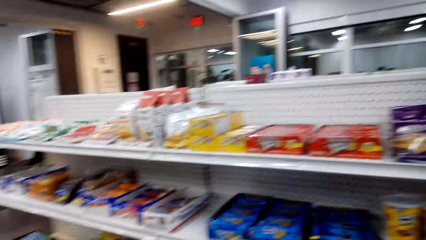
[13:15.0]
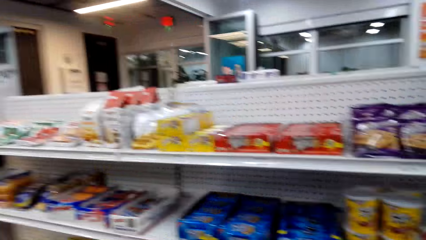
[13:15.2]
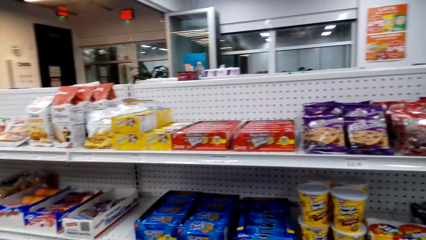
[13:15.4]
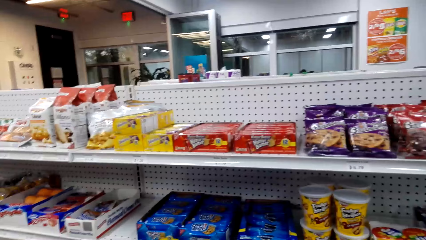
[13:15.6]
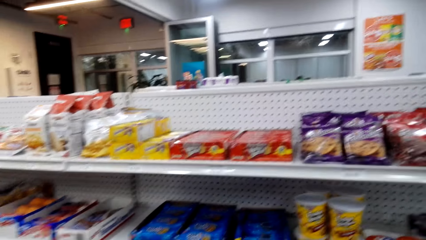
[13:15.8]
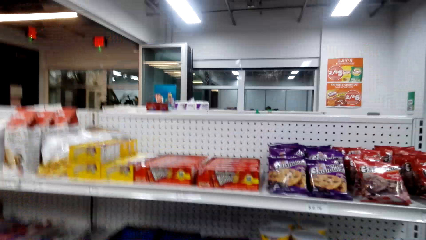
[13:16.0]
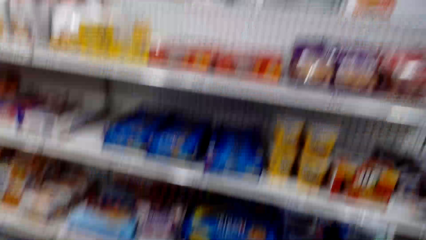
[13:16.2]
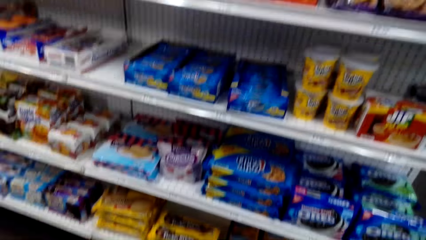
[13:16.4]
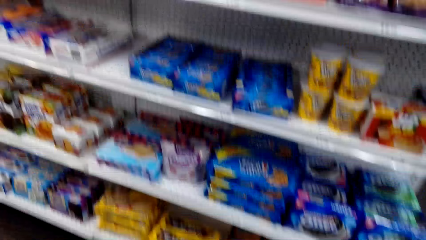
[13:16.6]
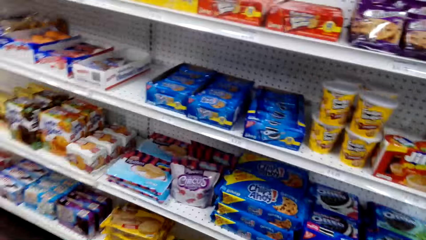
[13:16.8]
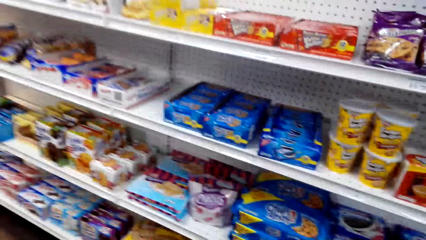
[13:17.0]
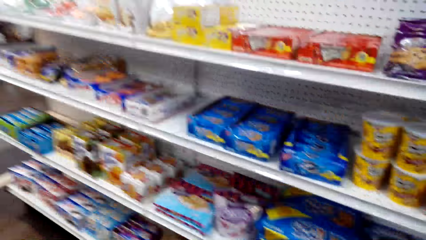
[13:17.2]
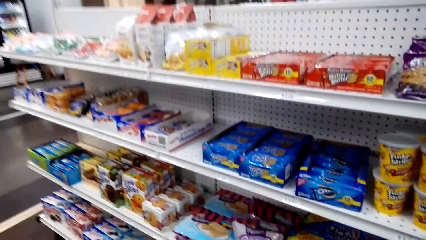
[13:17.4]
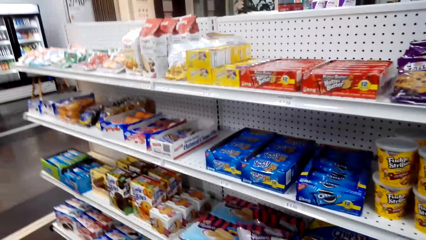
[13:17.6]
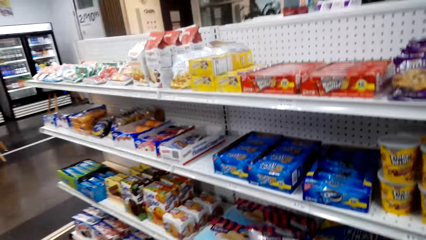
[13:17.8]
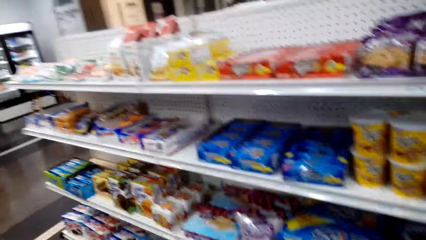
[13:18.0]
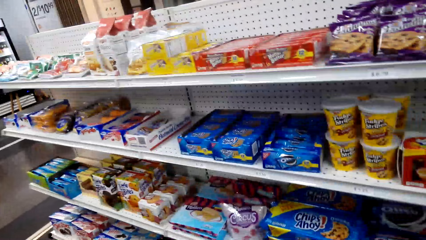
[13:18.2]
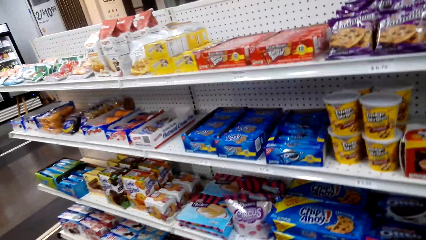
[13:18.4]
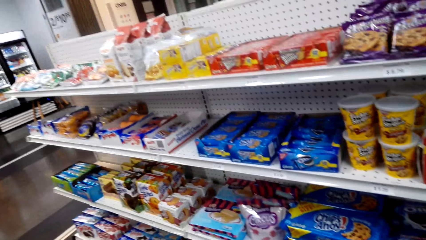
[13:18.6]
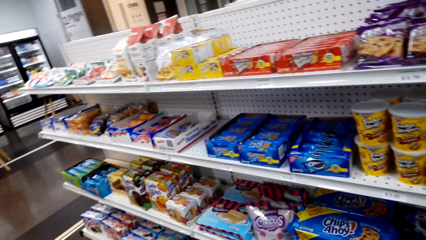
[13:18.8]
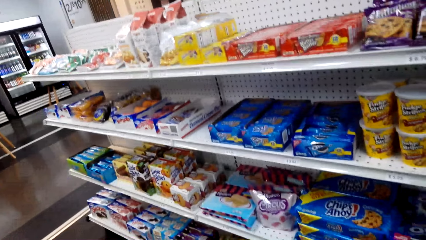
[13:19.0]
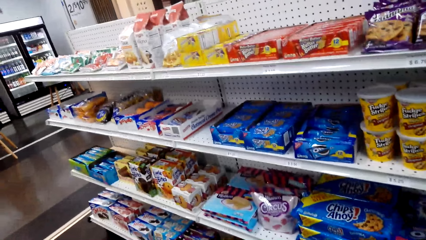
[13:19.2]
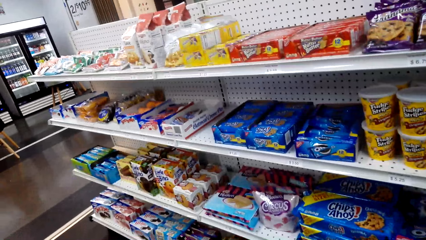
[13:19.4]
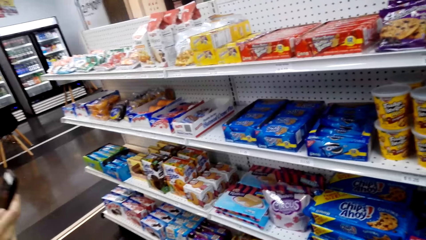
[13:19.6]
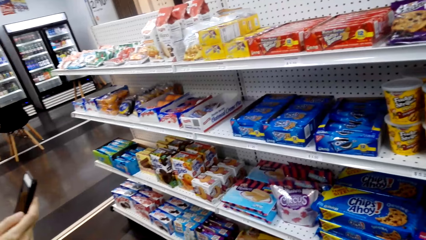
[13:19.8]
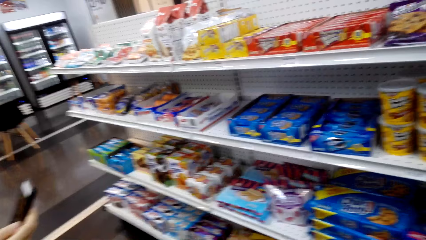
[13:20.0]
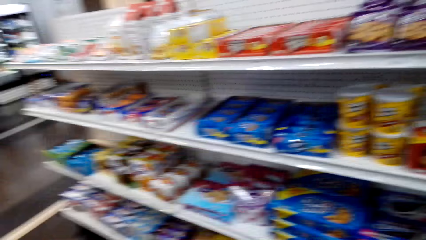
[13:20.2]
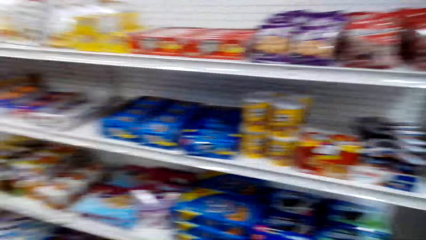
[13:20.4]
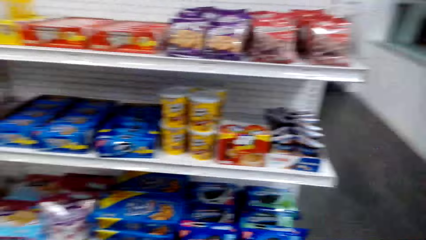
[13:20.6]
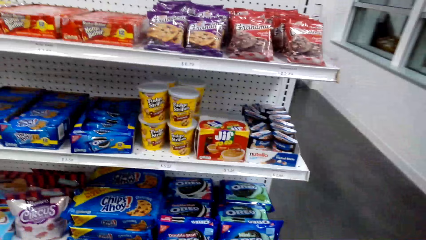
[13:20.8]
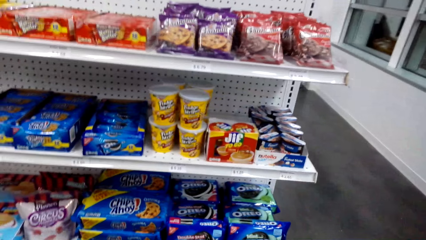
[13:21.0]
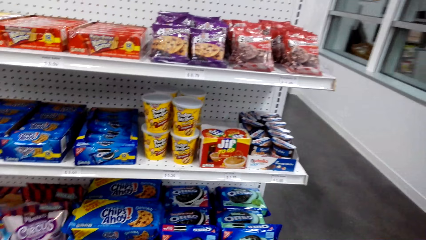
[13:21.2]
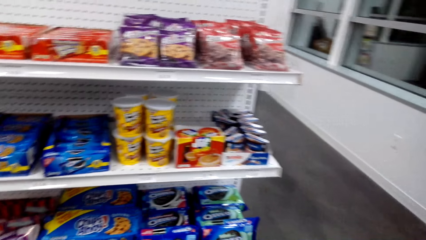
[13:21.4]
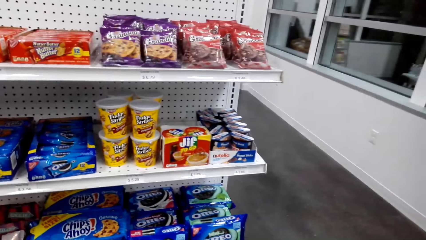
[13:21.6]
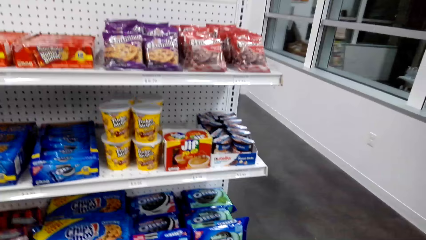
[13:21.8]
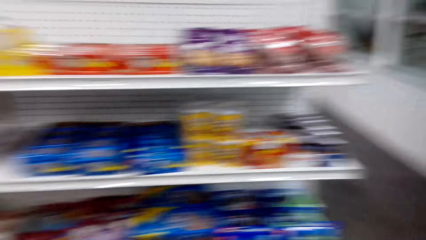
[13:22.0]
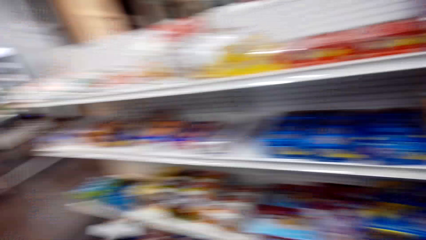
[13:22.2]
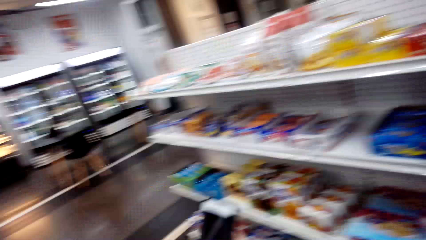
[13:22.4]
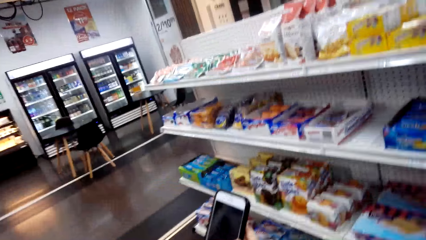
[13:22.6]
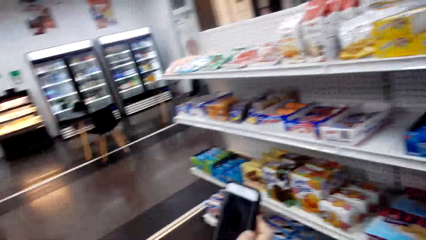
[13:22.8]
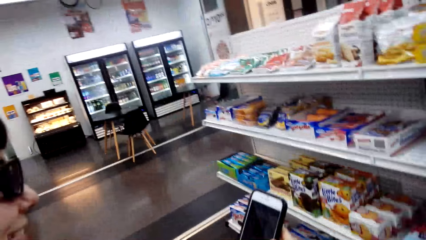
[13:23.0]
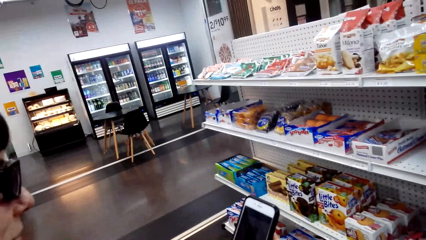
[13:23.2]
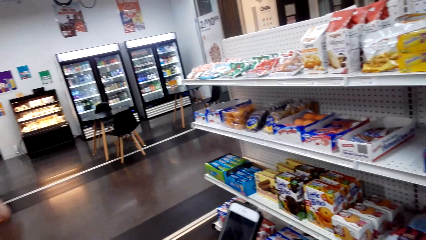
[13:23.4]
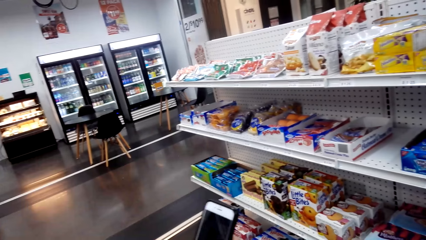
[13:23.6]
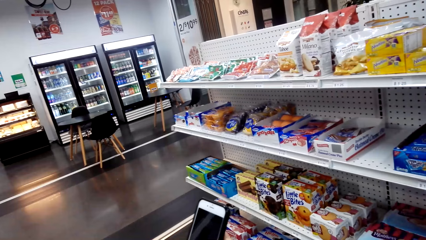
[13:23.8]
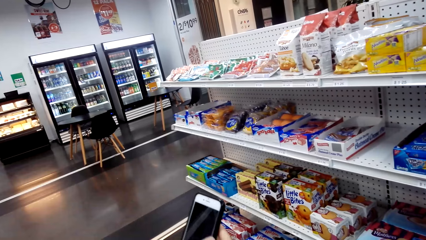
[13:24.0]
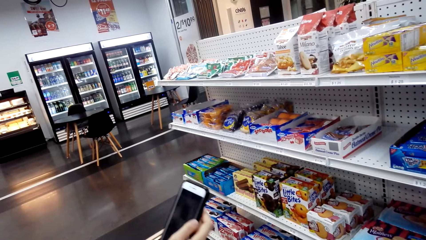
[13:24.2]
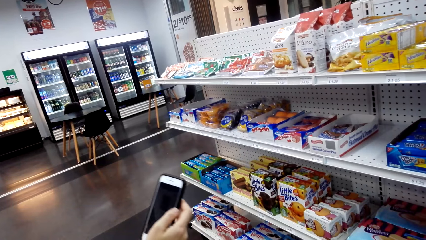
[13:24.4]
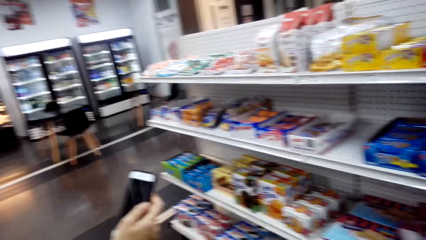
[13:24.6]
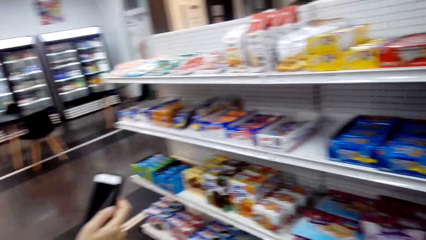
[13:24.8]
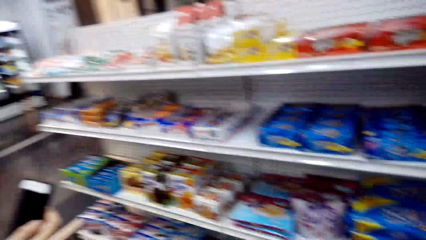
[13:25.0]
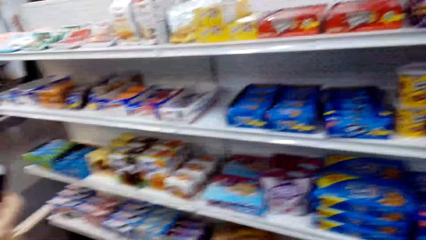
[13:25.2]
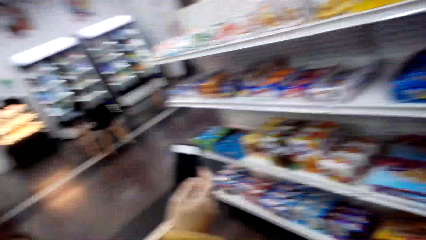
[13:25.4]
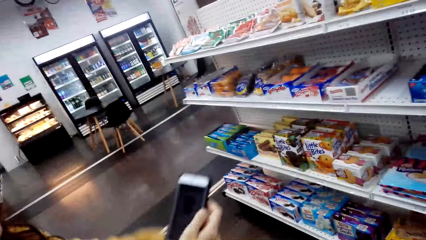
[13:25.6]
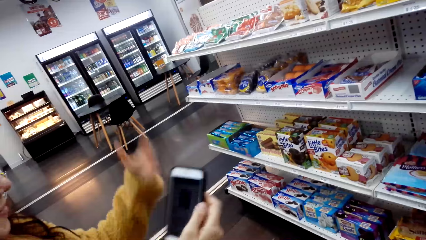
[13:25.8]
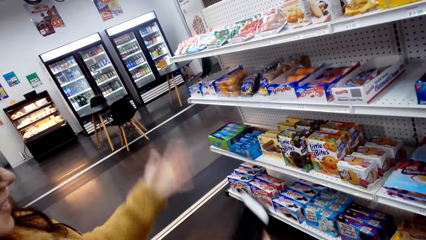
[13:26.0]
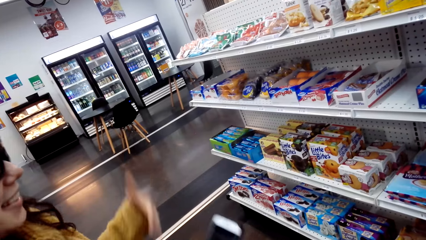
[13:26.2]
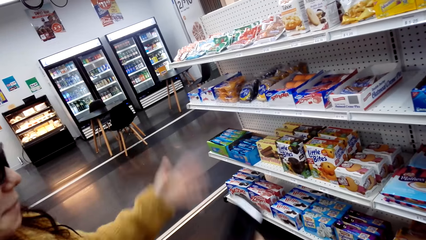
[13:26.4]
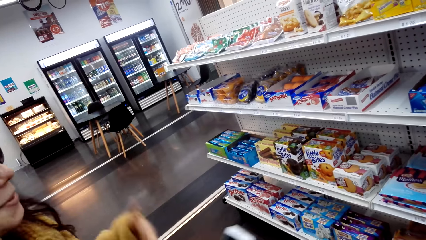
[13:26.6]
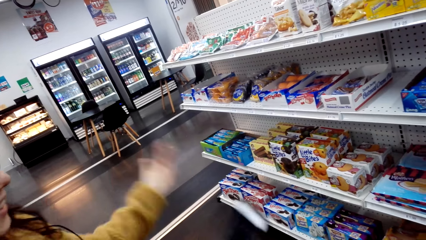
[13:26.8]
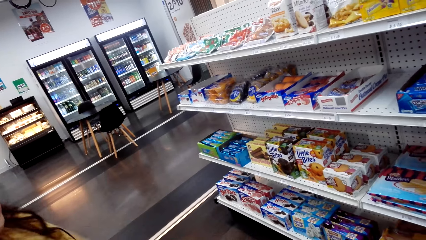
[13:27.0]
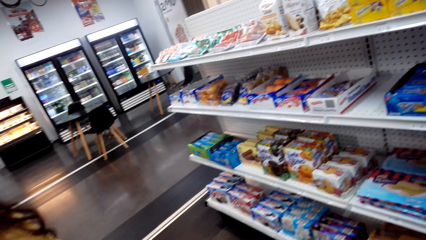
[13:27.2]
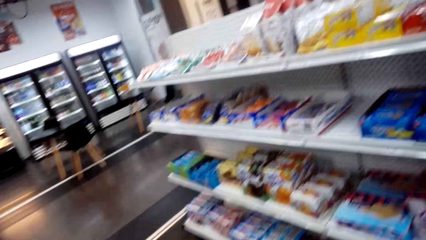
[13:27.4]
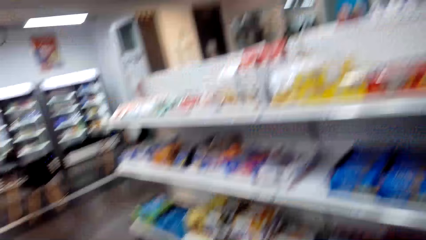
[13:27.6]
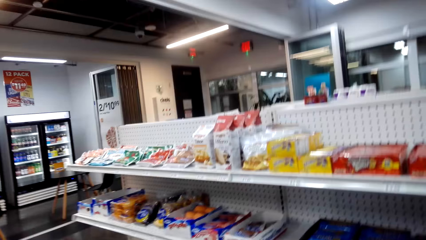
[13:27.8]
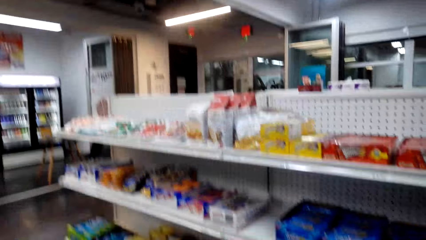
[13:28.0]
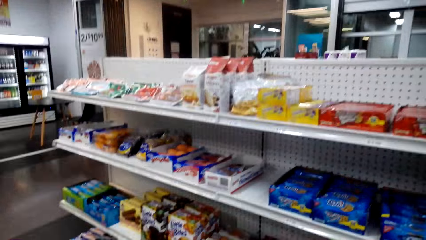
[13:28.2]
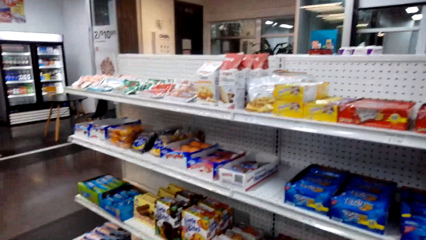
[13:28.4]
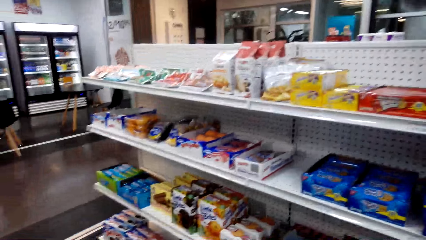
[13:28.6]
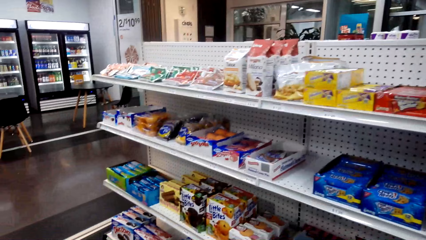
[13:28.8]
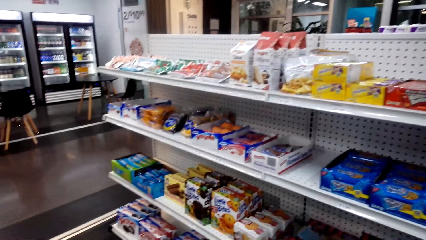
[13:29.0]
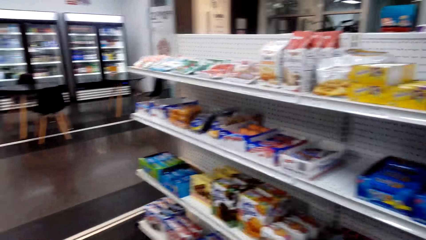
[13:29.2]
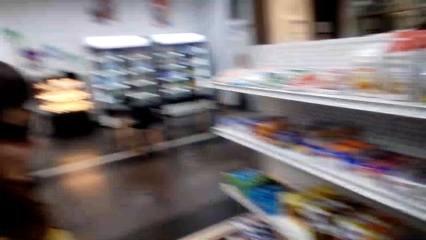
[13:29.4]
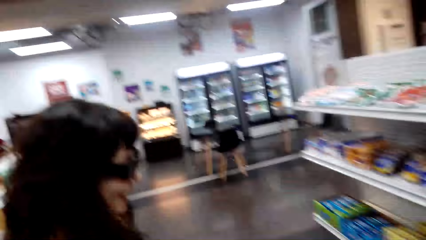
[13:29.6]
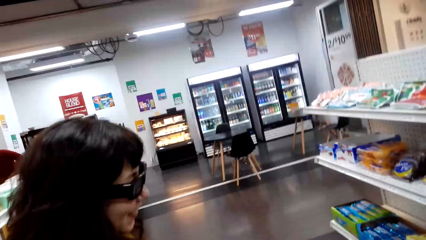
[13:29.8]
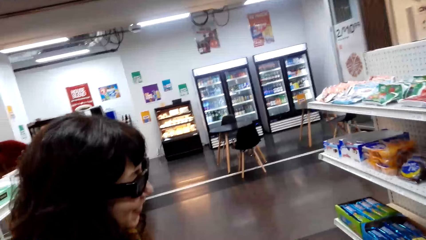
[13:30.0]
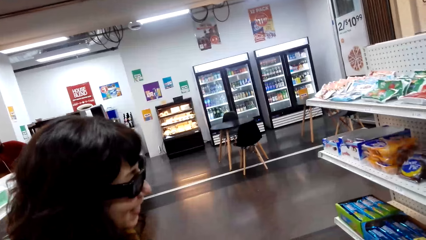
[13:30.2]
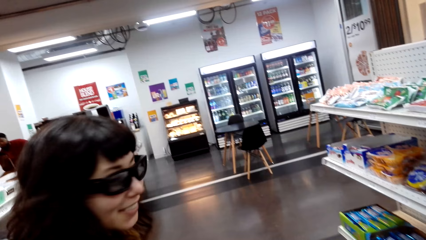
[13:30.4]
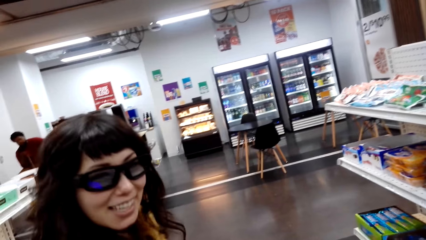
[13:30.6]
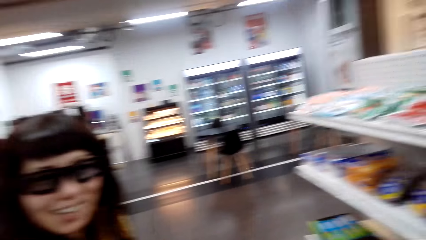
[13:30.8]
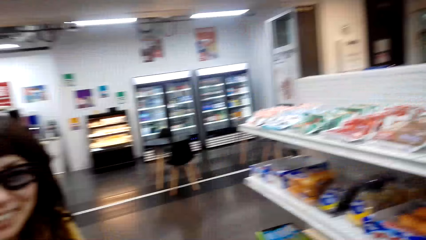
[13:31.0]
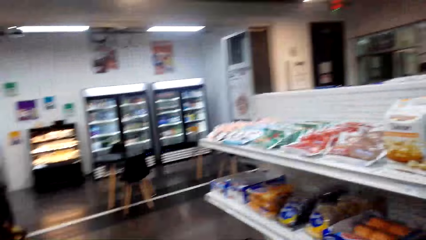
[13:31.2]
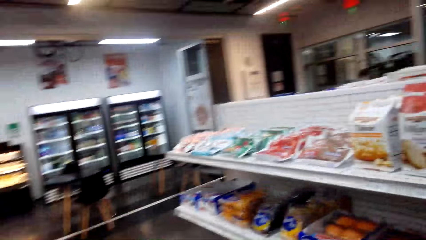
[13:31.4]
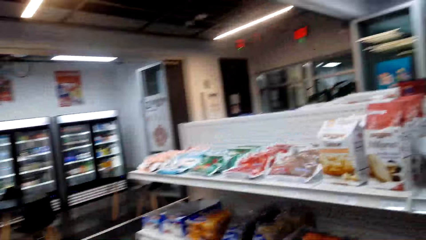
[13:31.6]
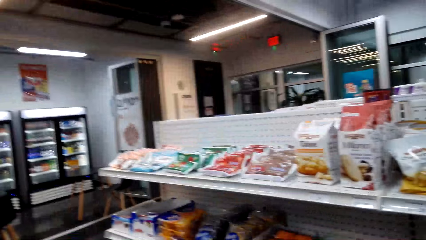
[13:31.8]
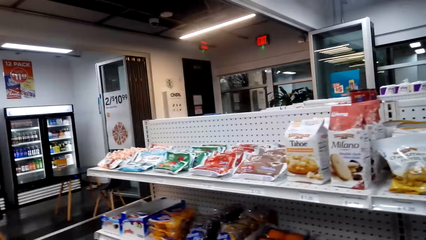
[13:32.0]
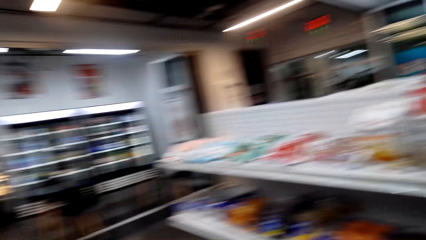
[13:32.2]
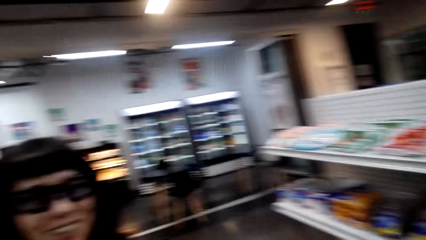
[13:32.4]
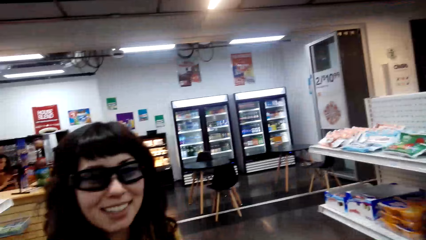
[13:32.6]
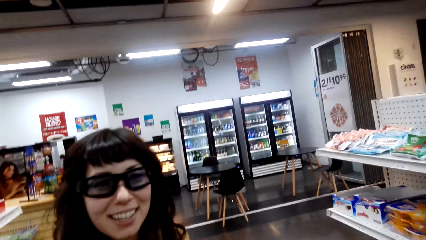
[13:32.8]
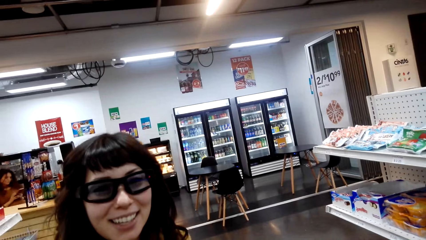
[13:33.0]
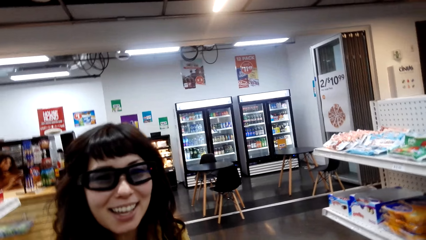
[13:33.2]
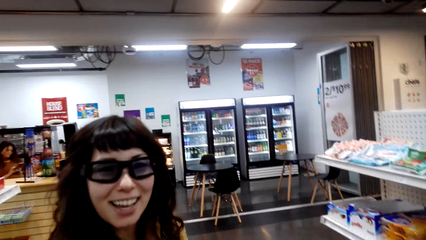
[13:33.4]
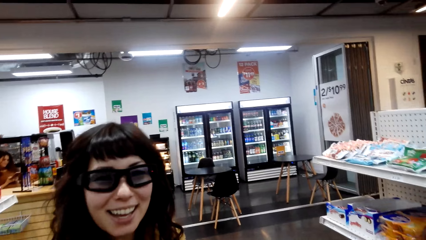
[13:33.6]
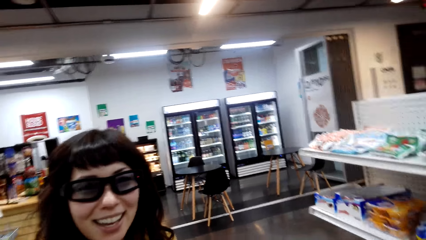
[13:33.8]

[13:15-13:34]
The camera wearer laughs. They interact with a person. The person interacts with the camera wearer, operates the phone, and swings hands. The camera wearer interacts with the person. The person smiles and looks at the camera wearer. The camera wearer interacts with the person.
